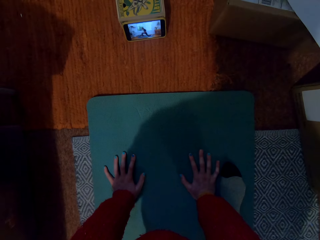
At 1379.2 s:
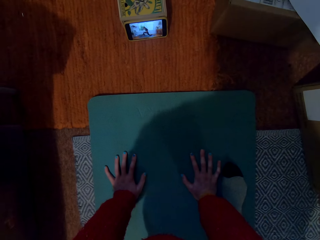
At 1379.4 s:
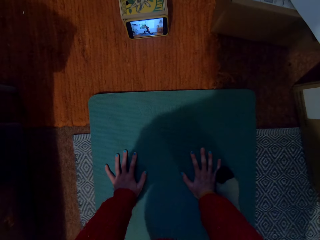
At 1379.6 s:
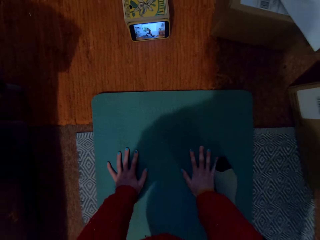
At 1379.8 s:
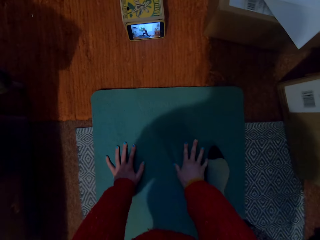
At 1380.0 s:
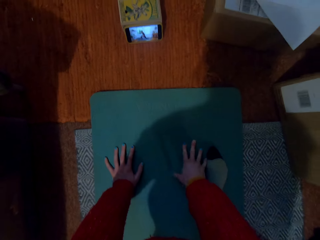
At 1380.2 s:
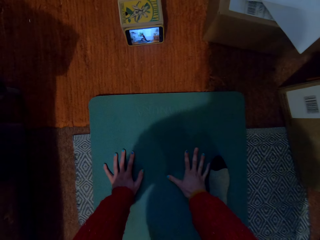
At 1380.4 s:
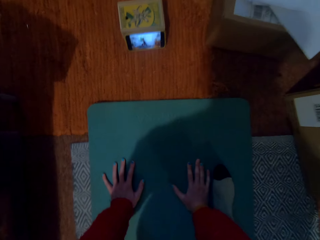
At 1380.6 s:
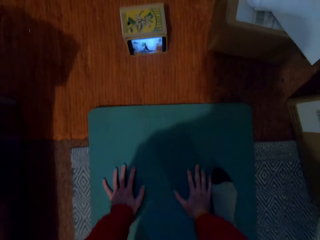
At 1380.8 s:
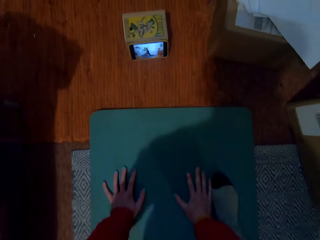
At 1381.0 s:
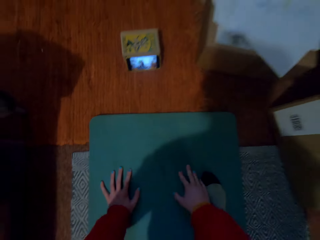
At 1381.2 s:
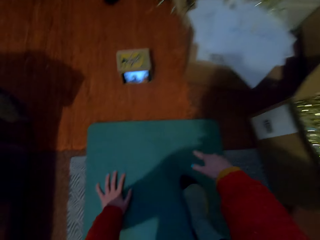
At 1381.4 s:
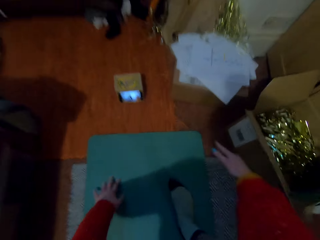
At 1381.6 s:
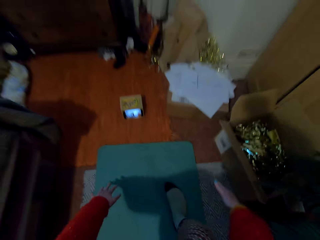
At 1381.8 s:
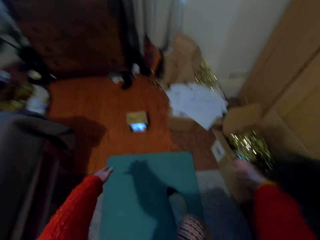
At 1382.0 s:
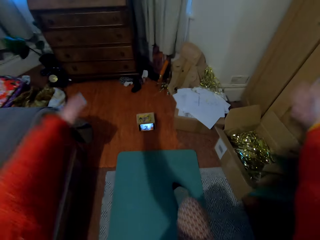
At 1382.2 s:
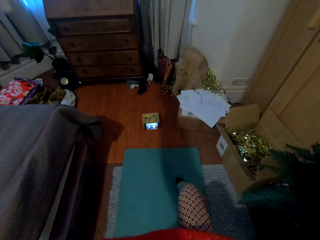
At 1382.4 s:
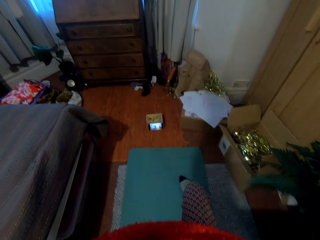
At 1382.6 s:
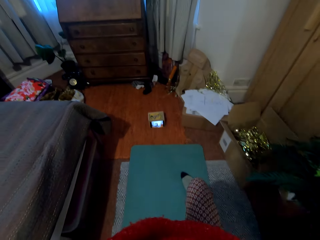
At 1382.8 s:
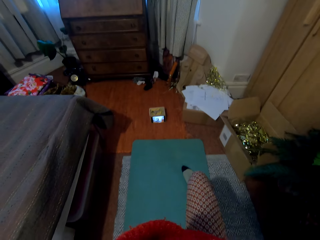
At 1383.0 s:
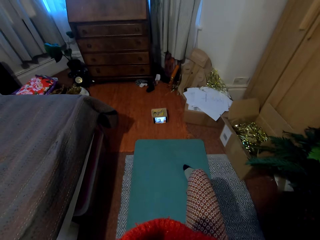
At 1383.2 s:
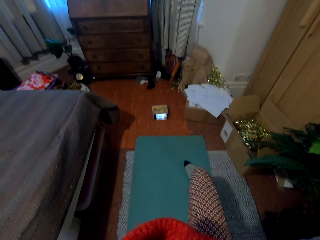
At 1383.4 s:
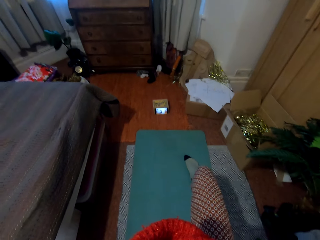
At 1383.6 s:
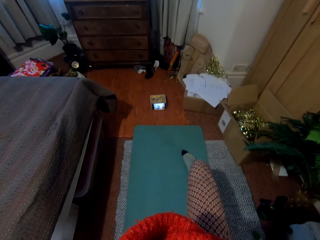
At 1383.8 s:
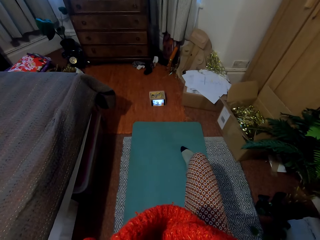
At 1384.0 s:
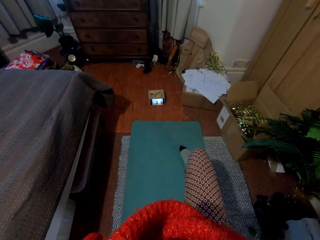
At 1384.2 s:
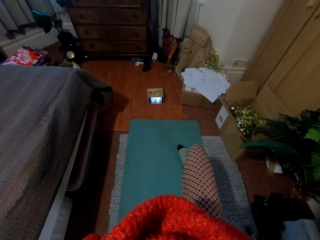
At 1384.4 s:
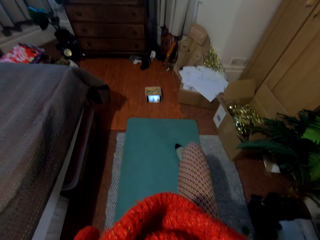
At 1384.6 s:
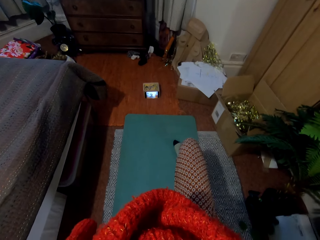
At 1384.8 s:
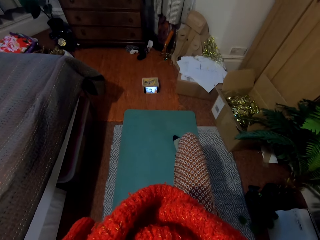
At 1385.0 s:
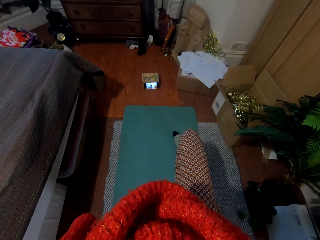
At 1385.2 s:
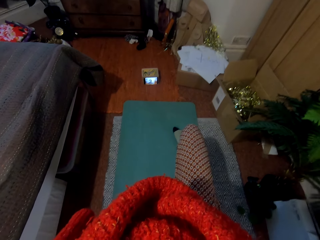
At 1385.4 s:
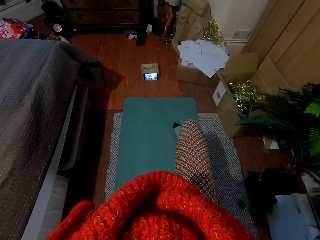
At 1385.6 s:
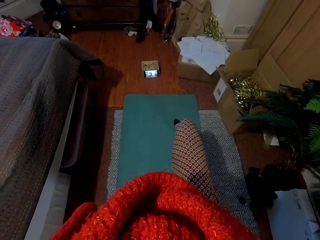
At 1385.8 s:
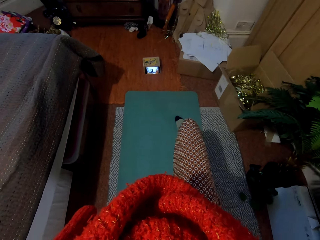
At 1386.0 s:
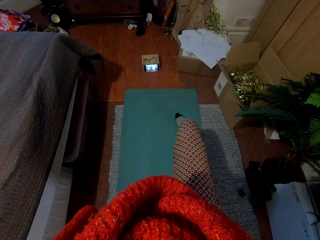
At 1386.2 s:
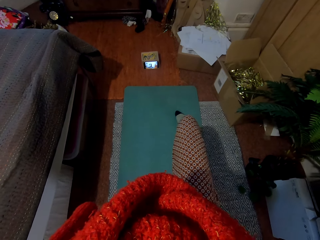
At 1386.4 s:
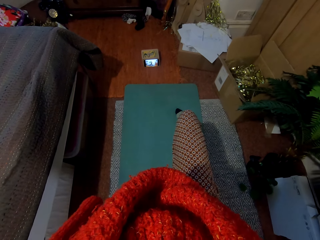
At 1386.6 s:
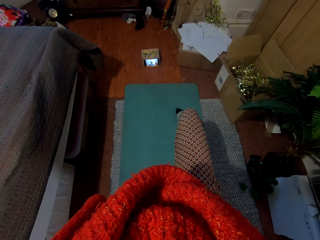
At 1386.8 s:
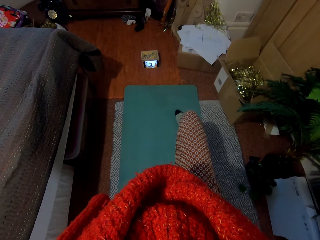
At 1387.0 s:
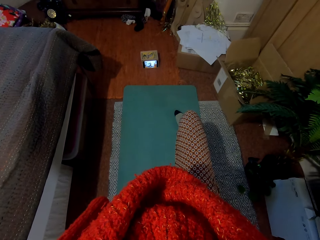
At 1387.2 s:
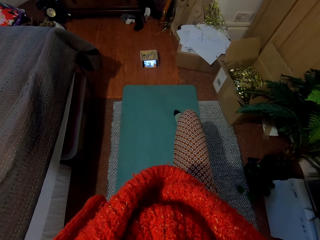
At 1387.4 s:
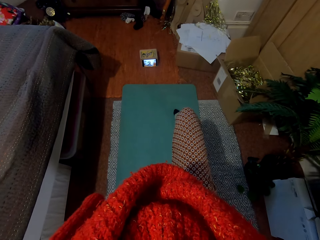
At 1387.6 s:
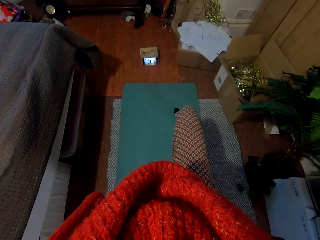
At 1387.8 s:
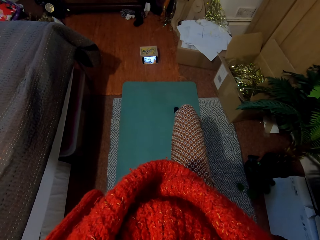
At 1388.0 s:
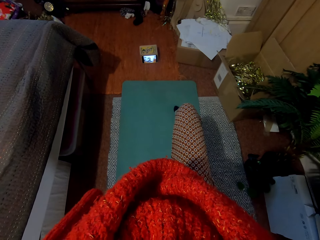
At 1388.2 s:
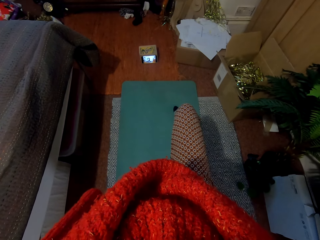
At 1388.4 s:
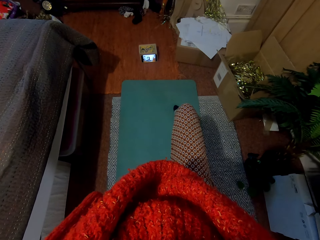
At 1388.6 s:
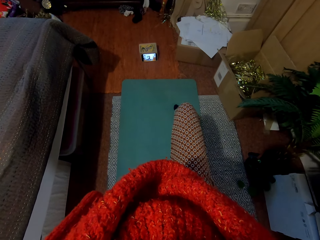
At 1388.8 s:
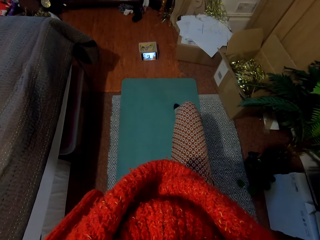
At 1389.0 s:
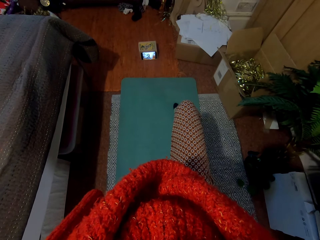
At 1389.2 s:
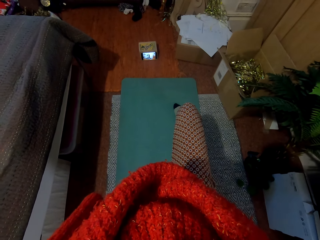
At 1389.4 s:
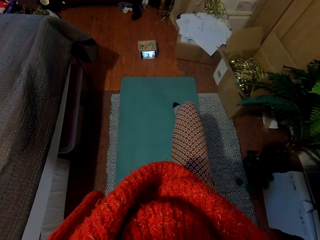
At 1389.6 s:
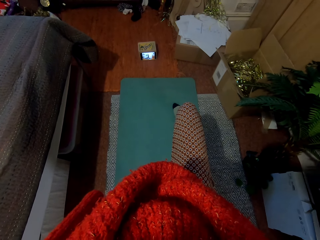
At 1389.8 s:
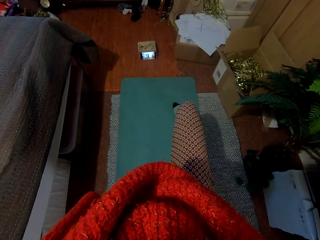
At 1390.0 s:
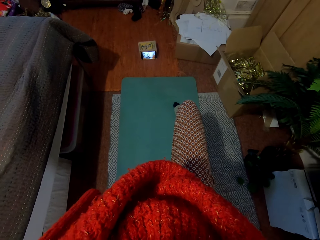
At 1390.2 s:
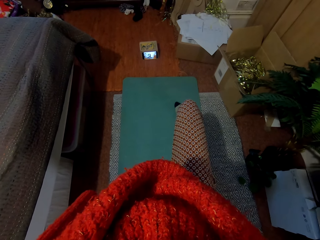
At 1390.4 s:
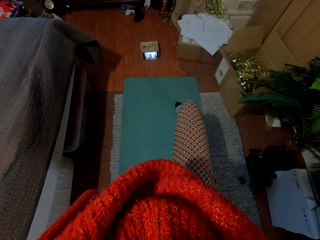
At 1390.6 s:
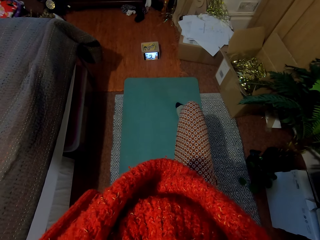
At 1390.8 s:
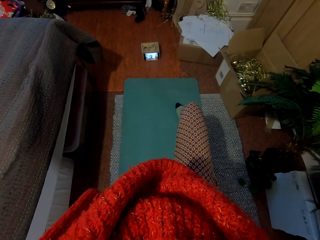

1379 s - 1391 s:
The camera wearer lifts the hand up. They stand up and do exercises.

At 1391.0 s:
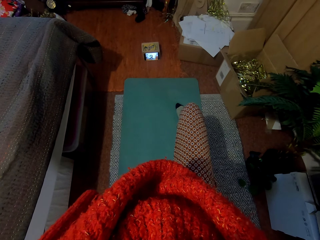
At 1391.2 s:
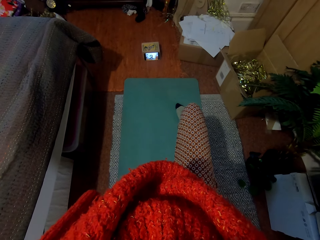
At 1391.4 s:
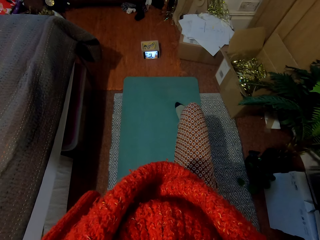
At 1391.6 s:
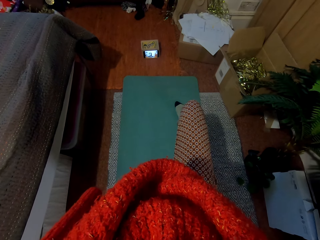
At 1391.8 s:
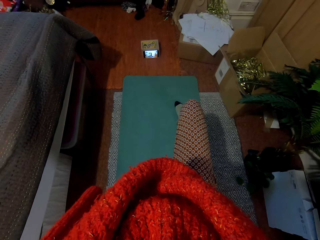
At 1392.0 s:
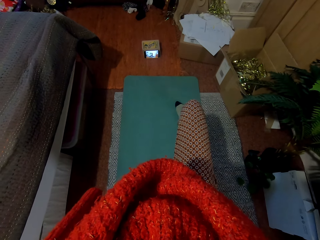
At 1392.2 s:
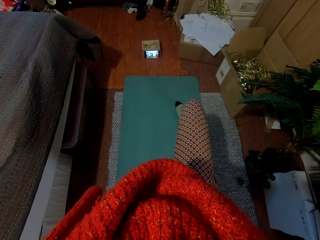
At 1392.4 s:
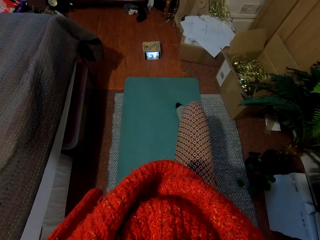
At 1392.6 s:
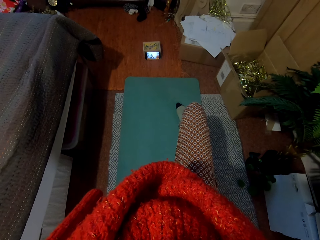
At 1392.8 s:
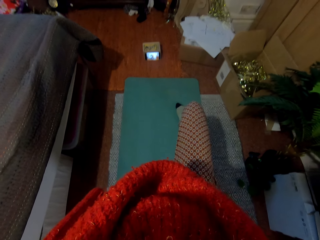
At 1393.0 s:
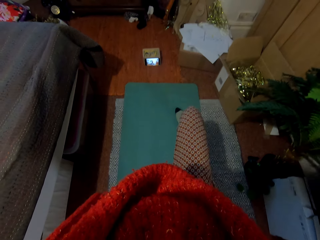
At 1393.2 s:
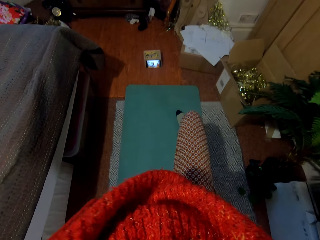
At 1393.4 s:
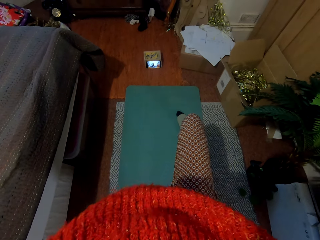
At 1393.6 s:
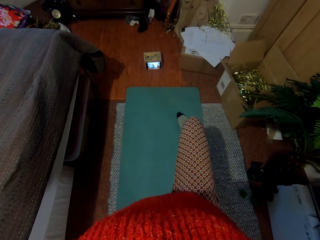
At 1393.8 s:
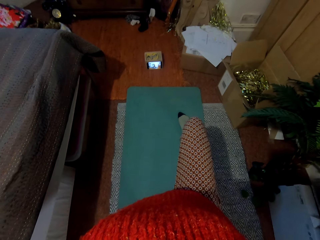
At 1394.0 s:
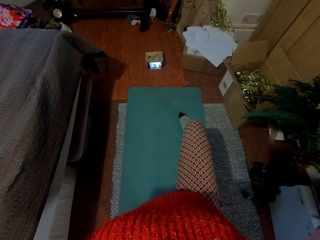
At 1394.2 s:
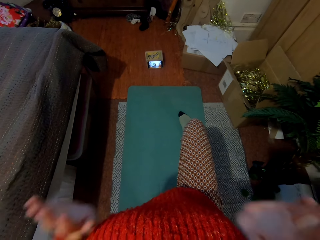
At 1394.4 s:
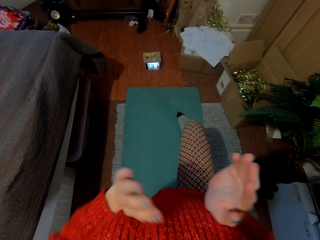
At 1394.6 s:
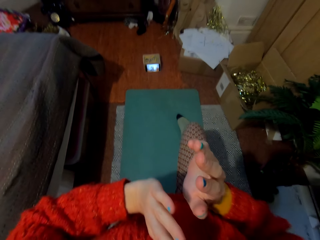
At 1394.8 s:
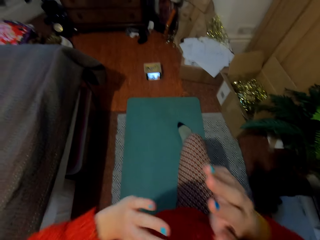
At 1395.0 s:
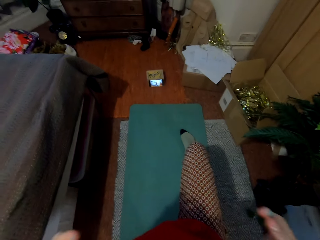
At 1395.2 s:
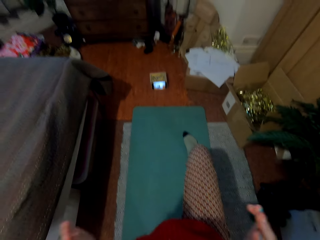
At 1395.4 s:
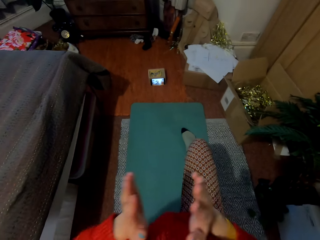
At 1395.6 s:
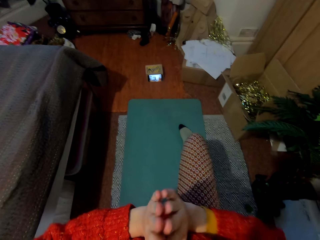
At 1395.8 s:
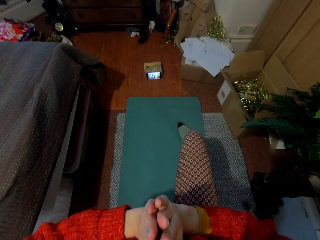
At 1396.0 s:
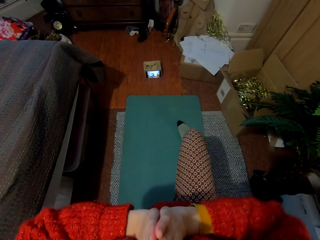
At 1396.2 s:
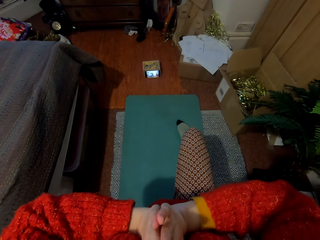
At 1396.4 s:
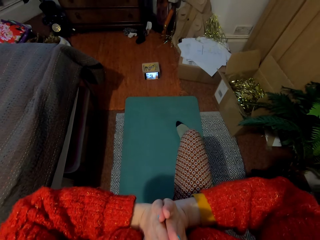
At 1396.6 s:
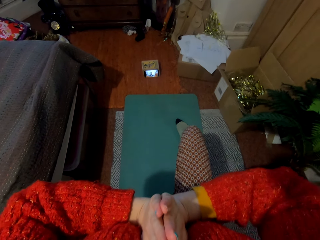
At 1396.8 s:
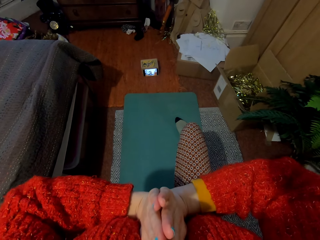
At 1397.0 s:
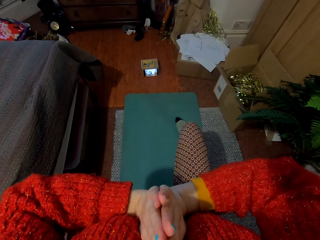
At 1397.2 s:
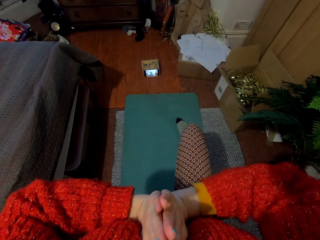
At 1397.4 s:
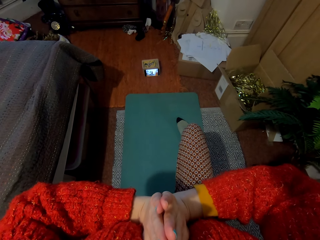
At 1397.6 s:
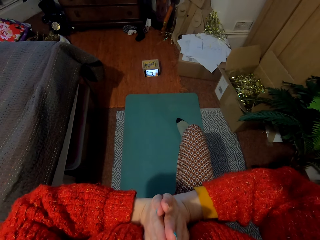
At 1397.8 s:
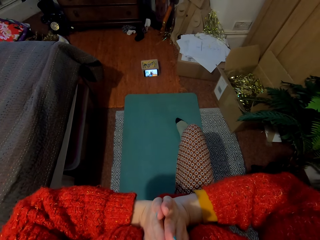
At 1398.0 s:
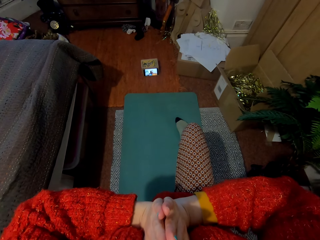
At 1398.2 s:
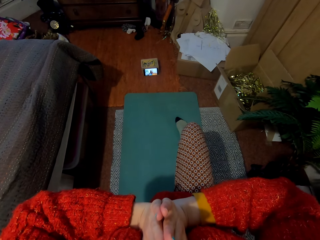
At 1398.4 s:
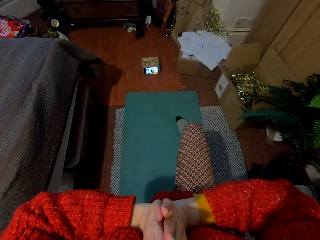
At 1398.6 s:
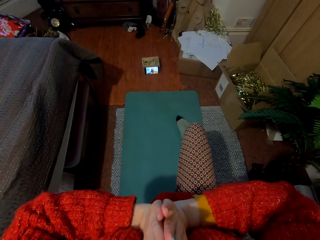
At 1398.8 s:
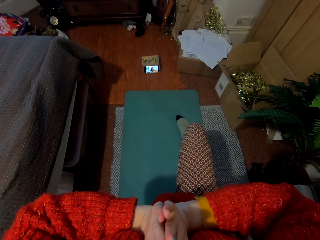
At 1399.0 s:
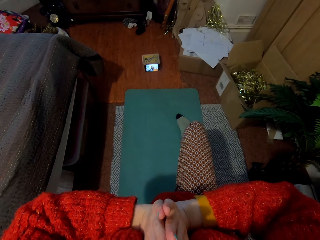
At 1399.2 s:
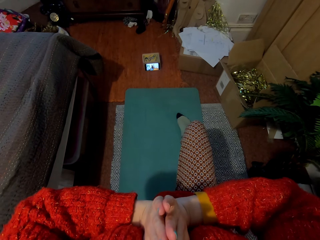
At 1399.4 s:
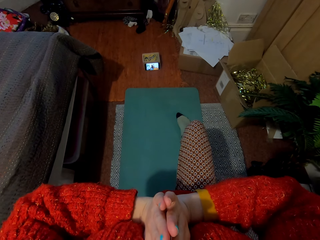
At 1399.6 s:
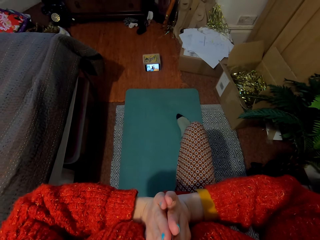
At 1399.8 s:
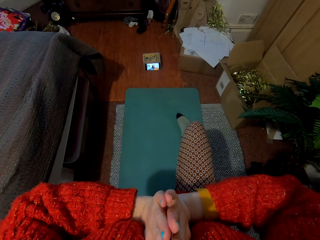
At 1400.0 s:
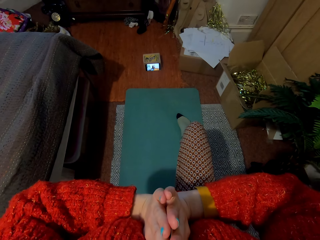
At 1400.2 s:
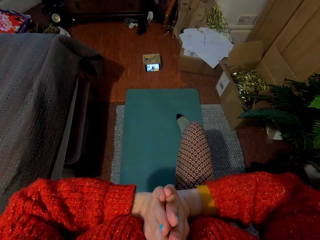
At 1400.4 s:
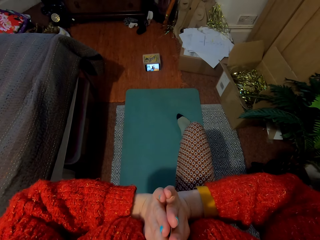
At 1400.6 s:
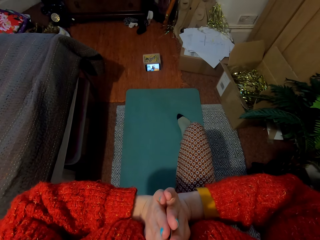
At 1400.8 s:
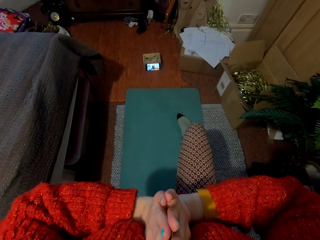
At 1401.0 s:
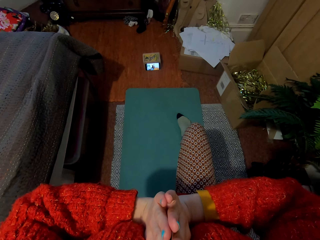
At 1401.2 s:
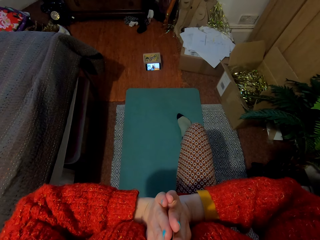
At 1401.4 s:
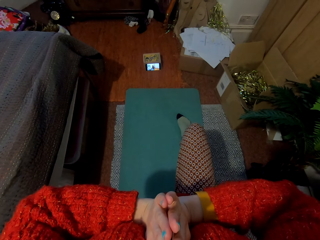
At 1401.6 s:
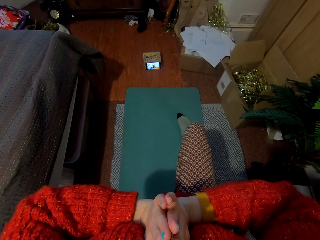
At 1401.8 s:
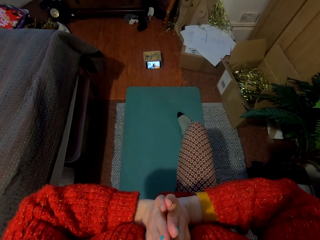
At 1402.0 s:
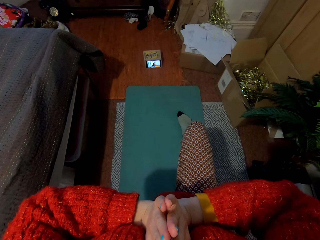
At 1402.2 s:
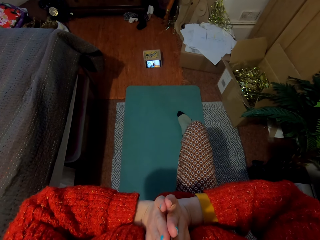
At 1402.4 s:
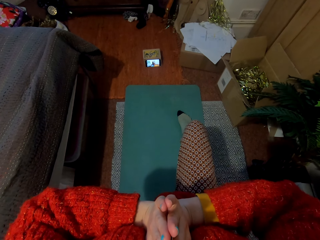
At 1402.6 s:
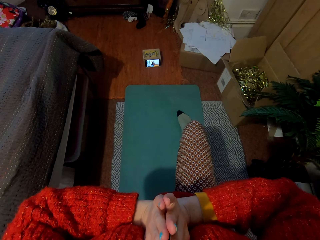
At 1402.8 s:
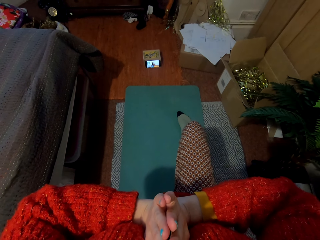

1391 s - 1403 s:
The camera wearer puts the hand together.
